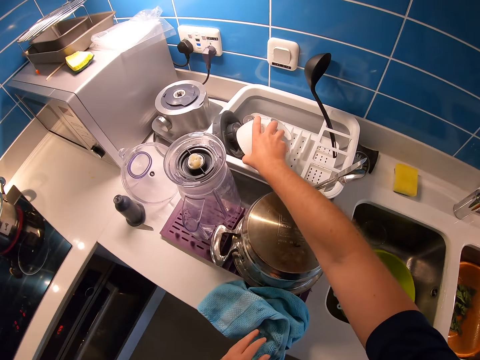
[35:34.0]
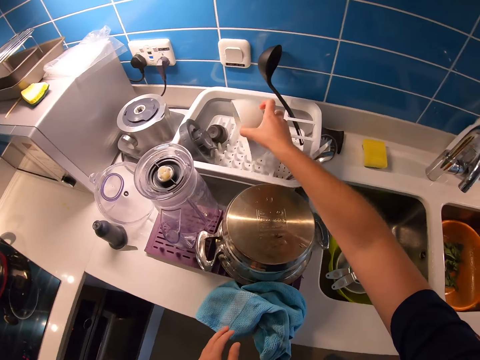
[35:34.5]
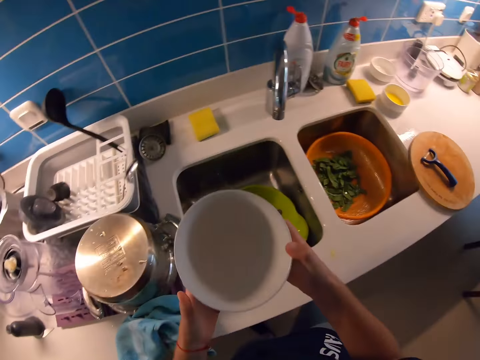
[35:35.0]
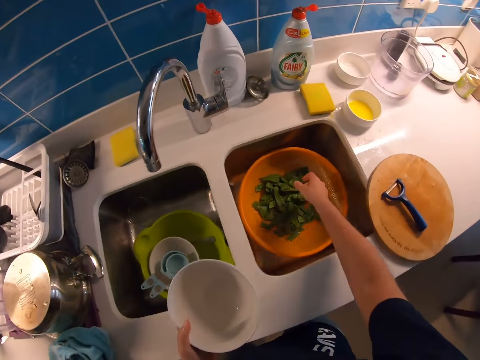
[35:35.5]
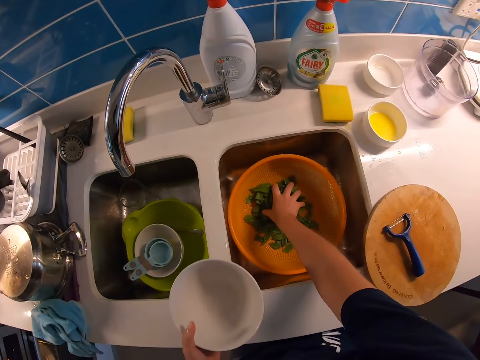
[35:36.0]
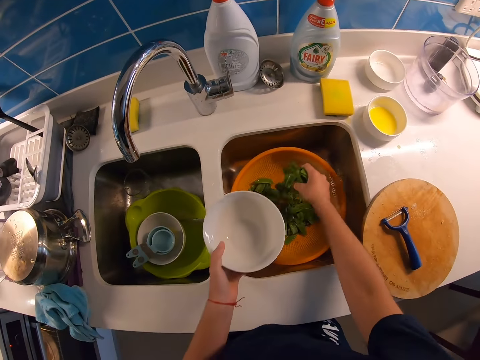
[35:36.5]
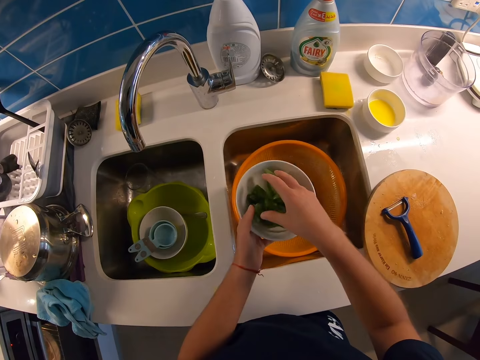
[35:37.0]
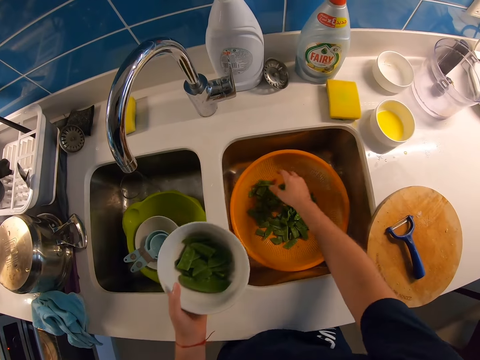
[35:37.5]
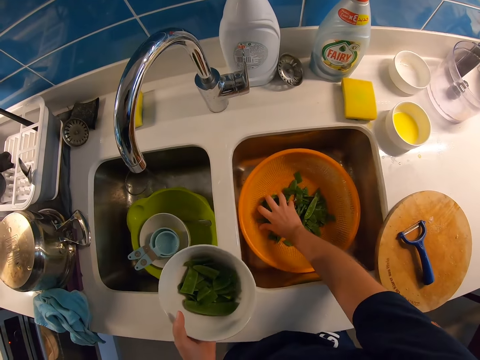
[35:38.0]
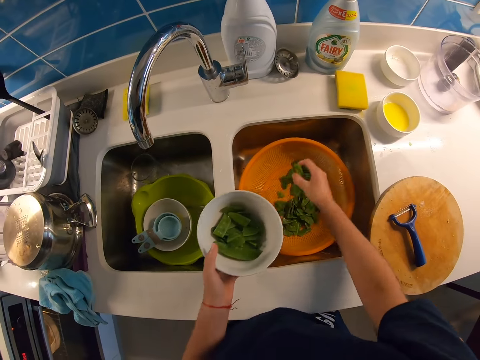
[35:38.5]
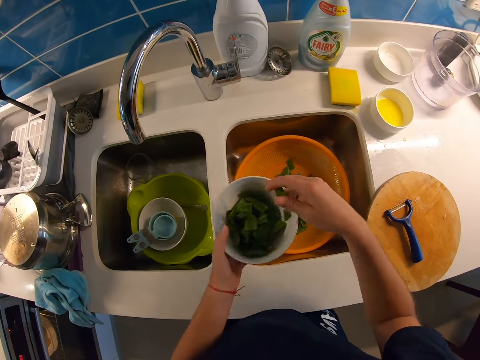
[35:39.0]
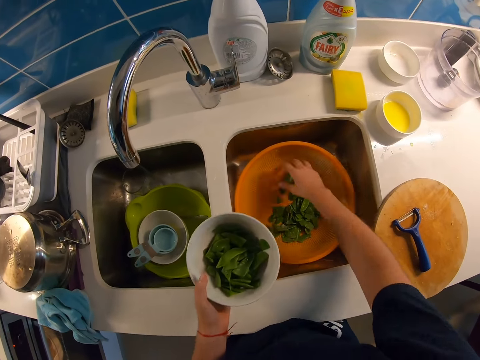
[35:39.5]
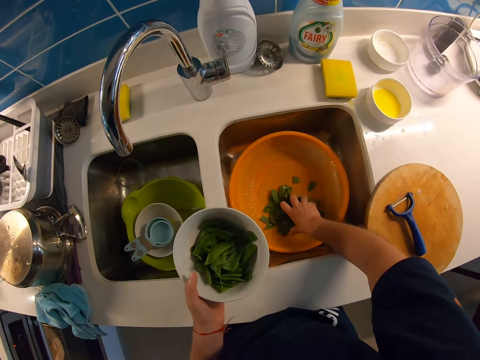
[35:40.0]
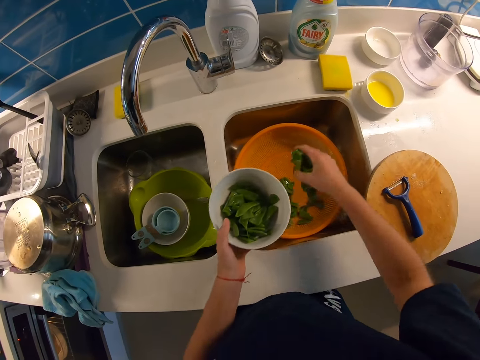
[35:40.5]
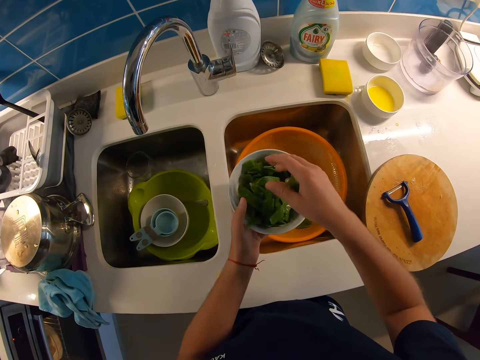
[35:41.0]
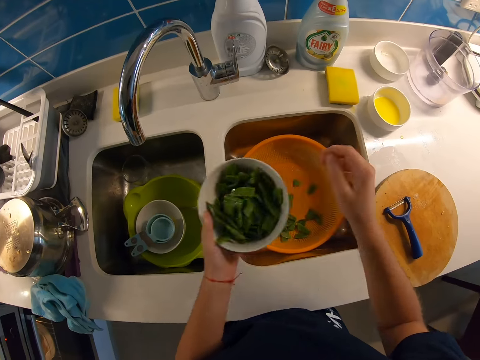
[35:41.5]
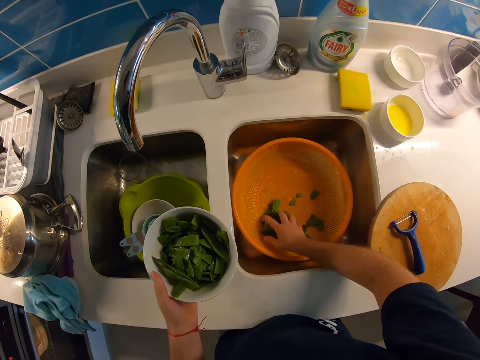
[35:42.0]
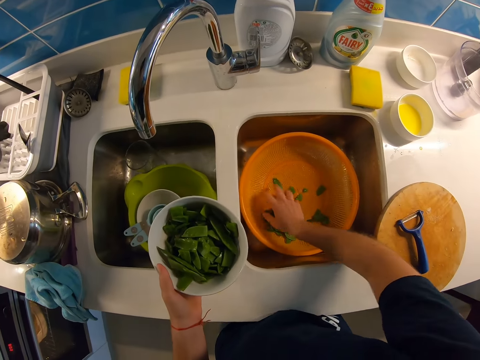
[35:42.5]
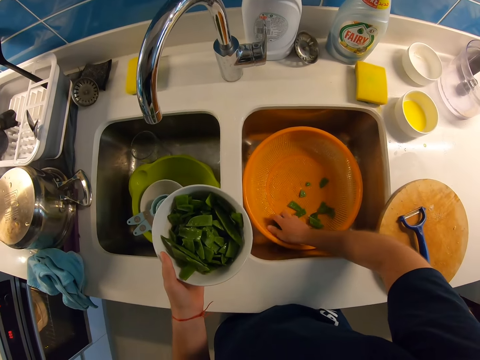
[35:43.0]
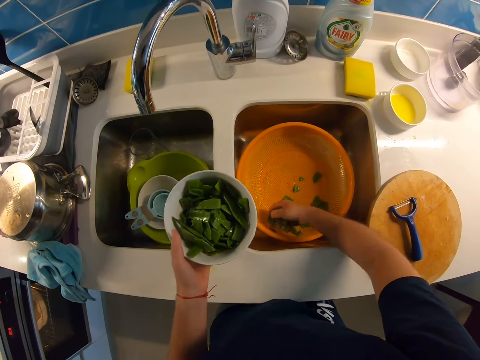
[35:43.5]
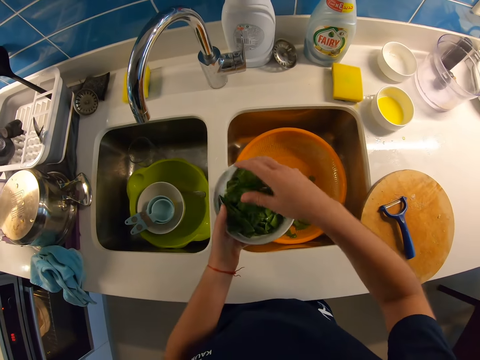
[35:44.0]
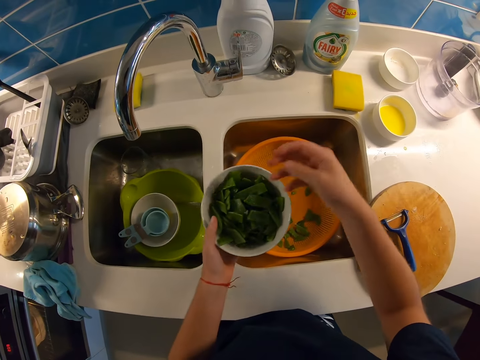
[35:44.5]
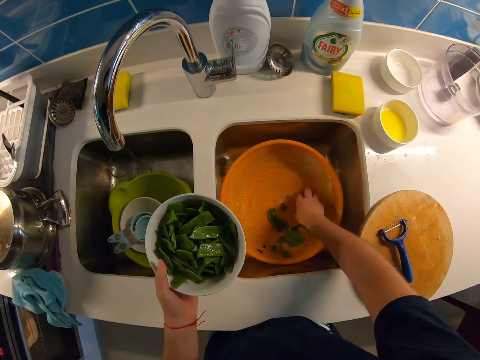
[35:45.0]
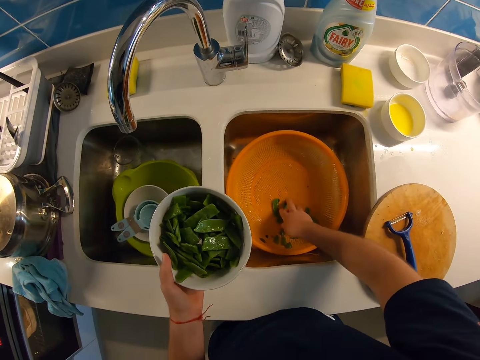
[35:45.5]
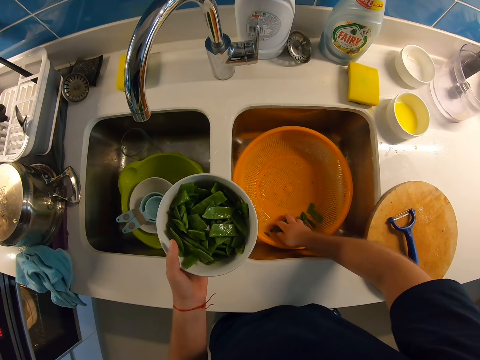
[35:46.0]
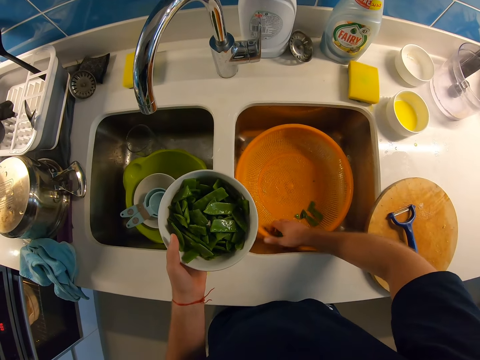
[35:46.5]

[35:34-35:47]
The camera wearer carries another bowl from the dish rack with her right hand. She picks the bowl. She takes vegetables with her right hand from a sieve to the bowl. She places the vegetables in the bowl.

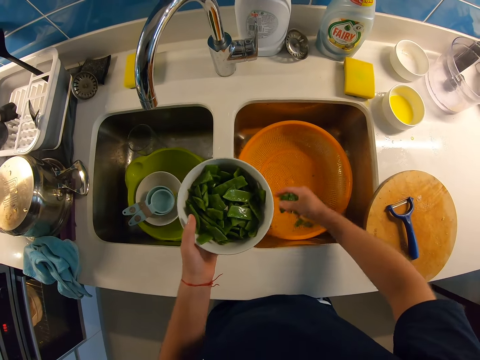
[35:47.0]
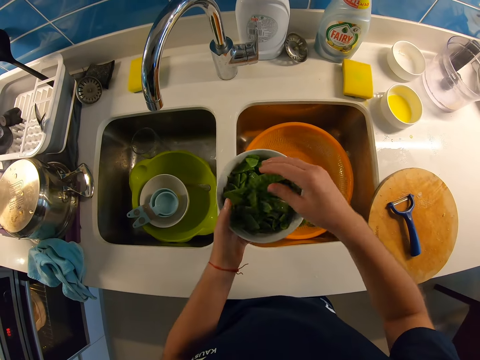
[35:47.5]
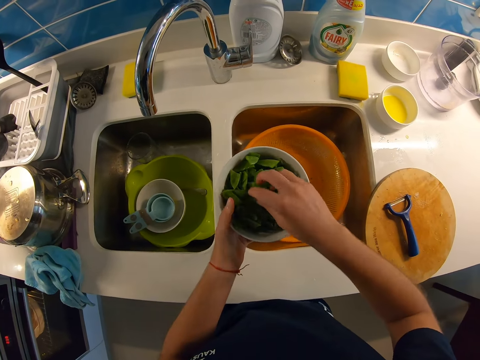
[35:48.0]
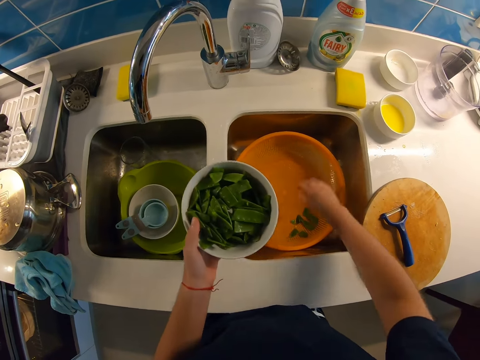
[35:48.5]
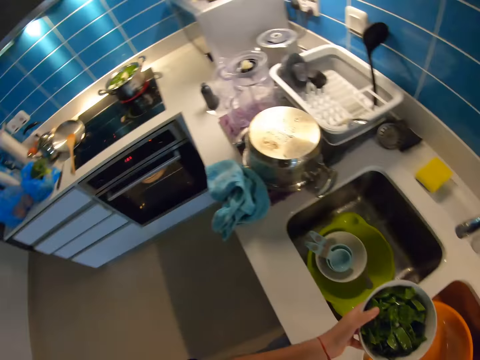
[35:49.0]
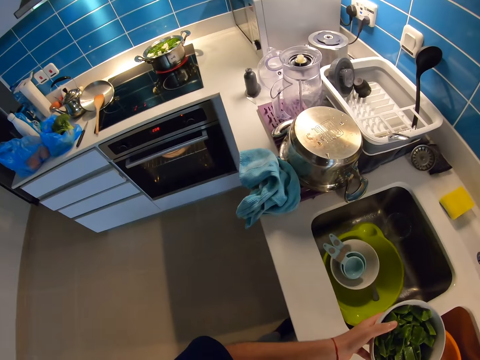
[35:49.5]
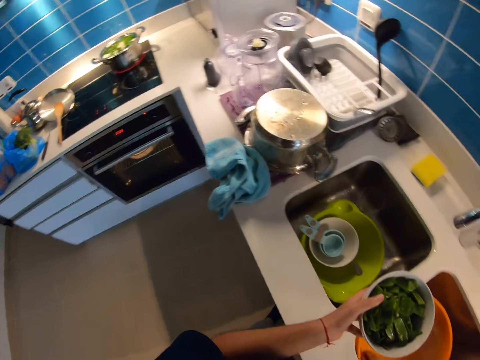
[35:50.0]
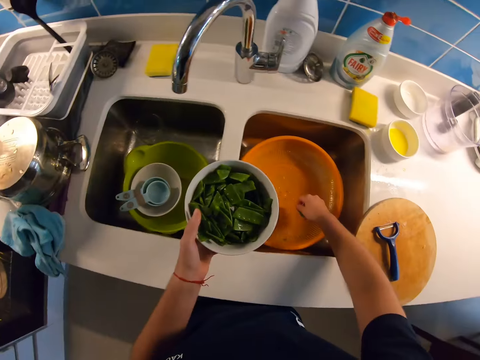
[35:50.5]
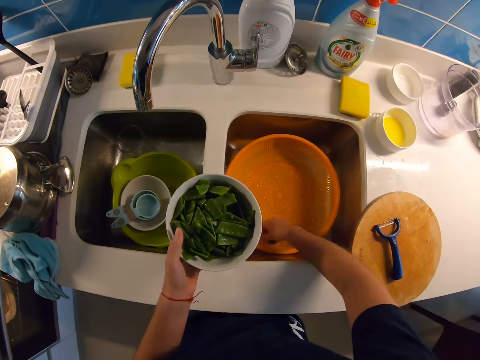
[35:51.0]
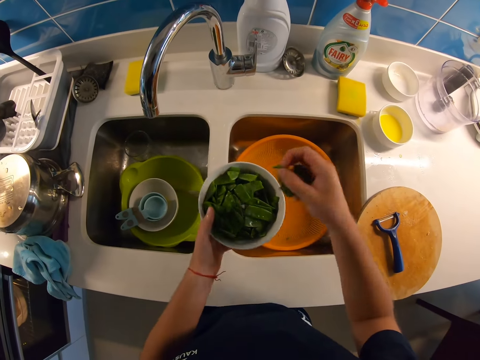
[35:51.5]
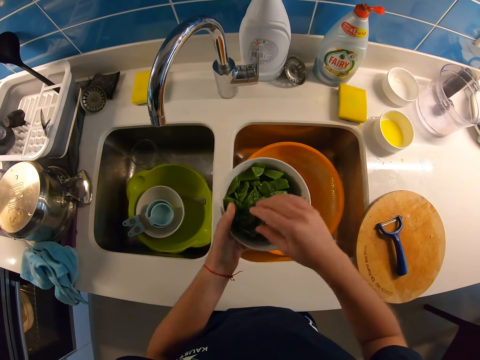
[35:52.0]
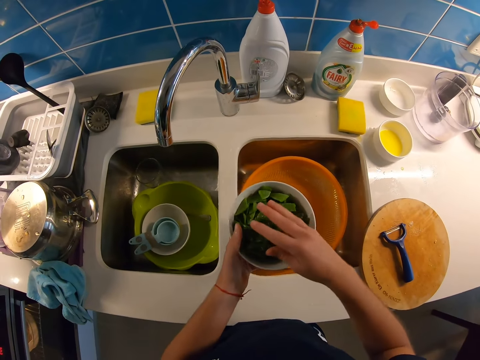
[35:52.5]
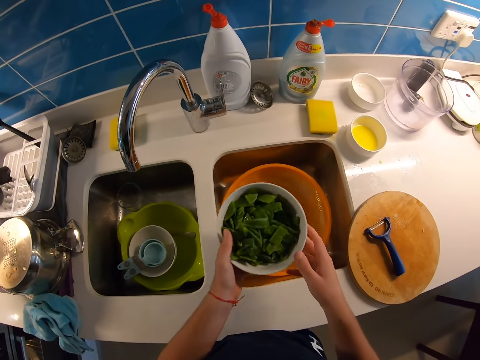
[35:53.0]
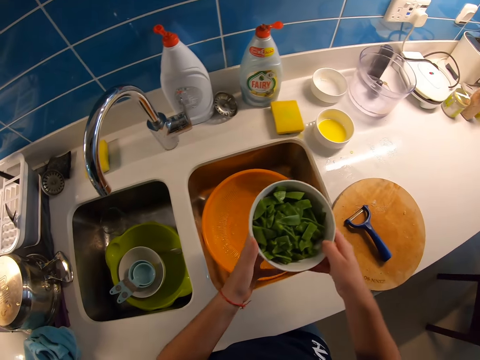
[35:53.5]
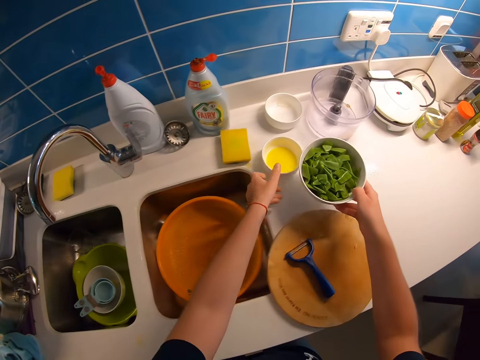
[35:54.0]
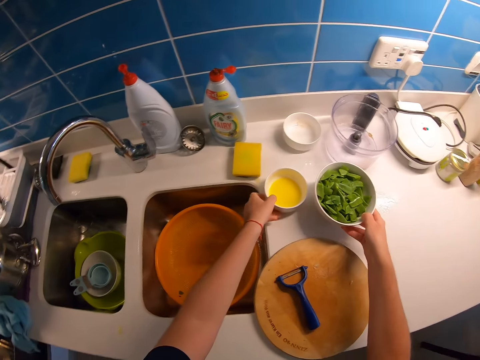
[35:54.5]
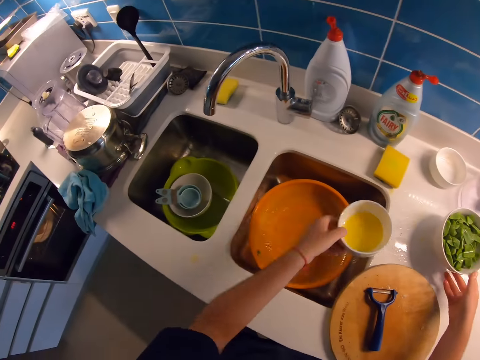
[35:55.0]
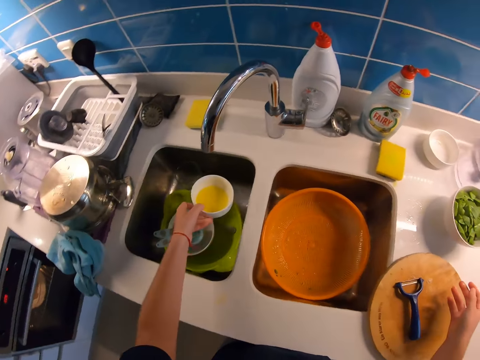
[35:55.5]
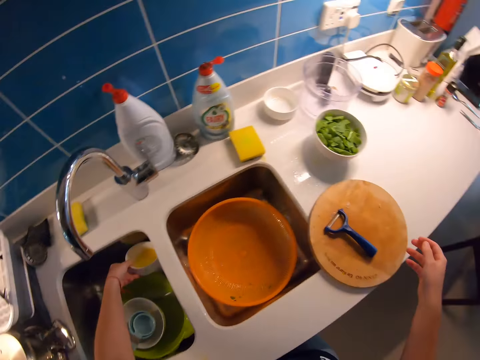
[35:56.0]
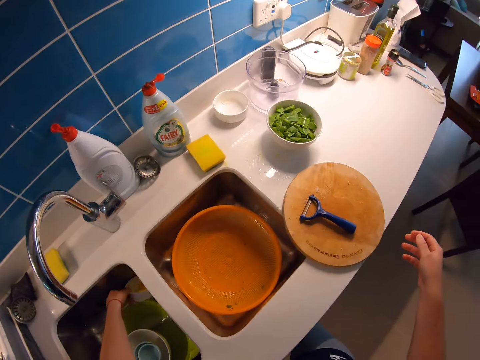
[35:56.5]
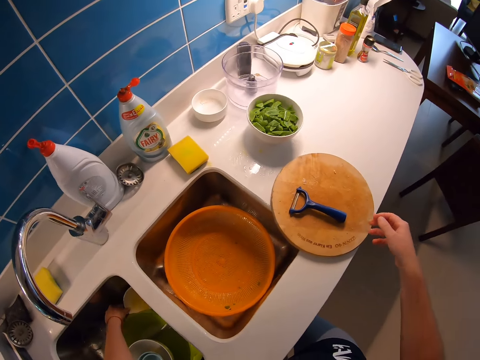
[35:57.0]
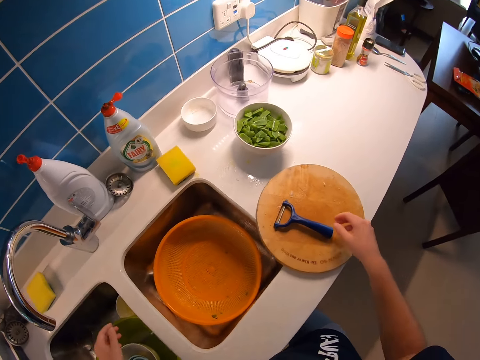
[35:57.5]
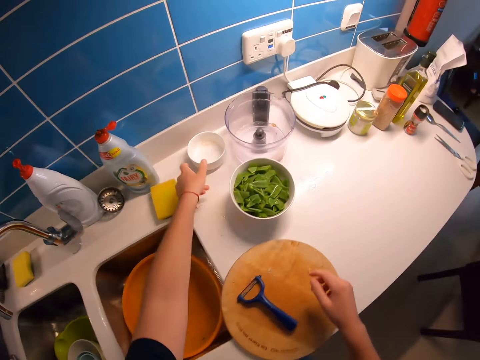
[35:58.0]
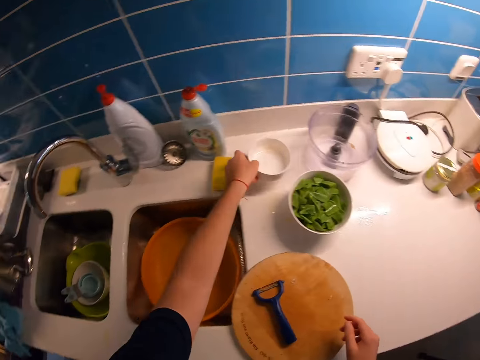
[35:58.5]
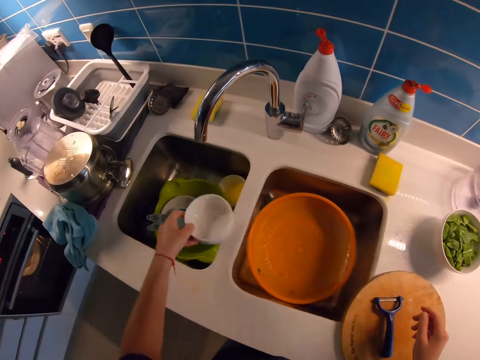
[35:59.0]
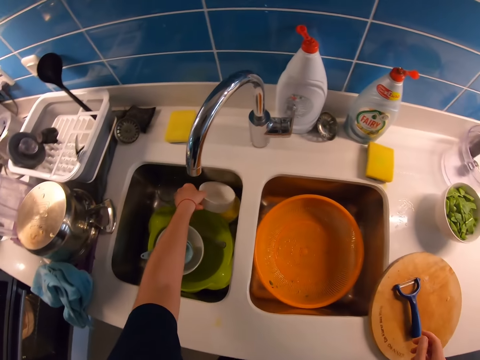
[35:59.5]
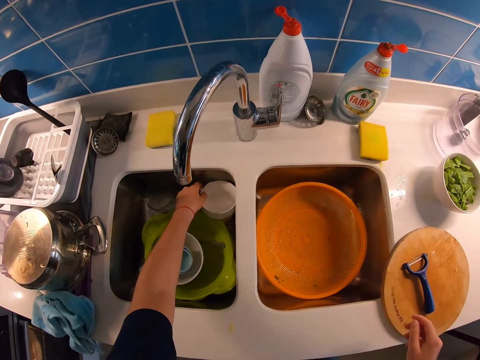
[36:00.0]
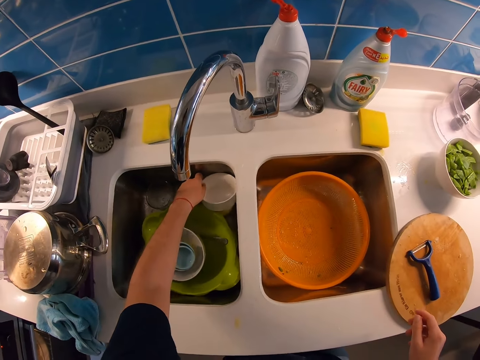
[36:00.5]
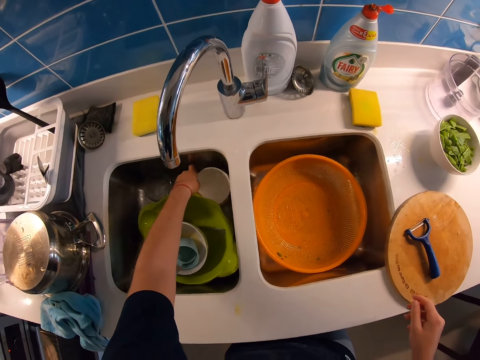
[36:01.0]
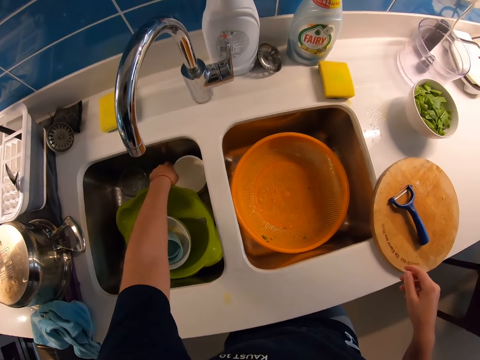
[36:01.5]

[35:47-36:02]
The camera wearer looks around the kitchen. She picks vegetables and places the vegetables in a bowl. She picks a bowl. She drops the bowl on the table with her right hand. She carries another bowl with her left hand. She drops the bowl in the sink with her left hand. She picks a bowl. She carries another bowl with her left hand. She drops the bowl in the sink with her left hand.
